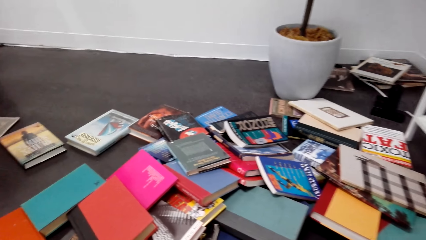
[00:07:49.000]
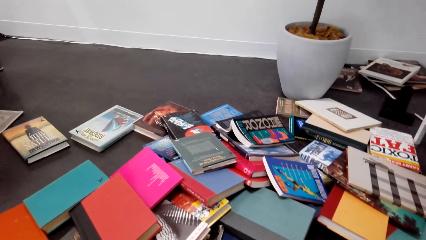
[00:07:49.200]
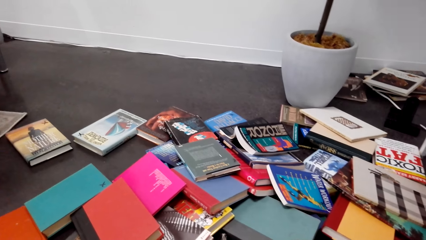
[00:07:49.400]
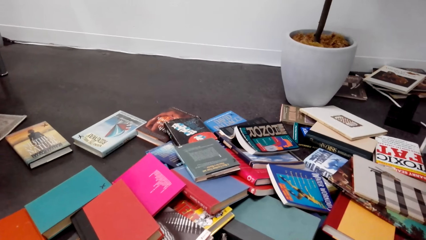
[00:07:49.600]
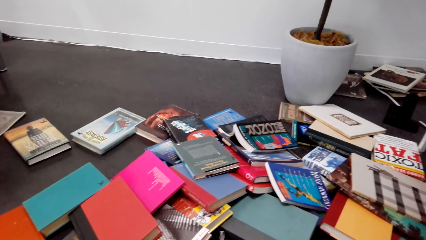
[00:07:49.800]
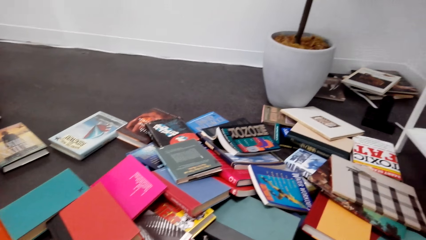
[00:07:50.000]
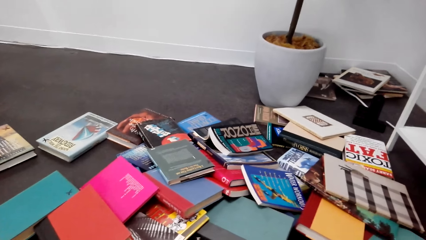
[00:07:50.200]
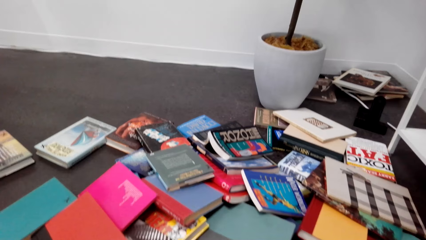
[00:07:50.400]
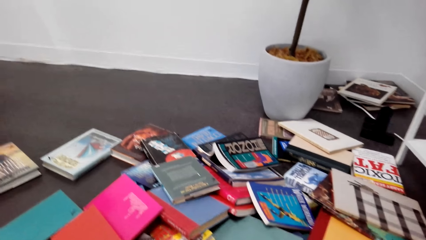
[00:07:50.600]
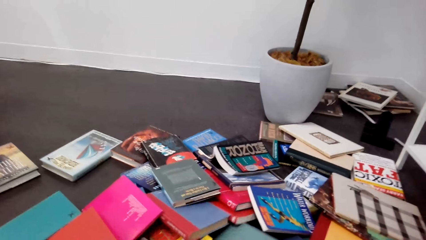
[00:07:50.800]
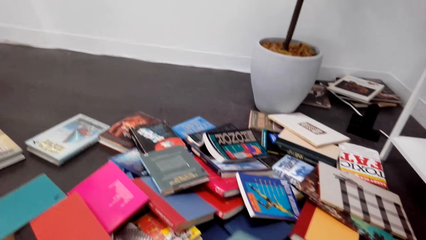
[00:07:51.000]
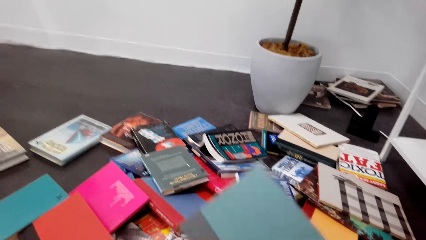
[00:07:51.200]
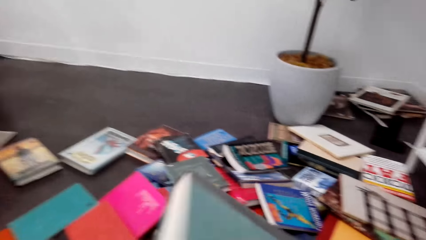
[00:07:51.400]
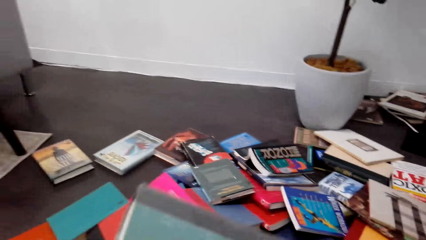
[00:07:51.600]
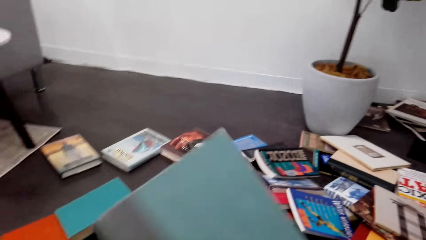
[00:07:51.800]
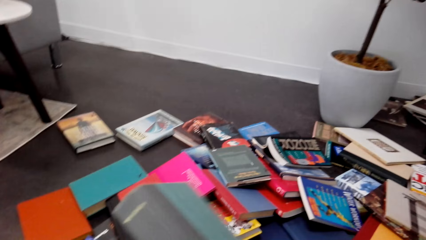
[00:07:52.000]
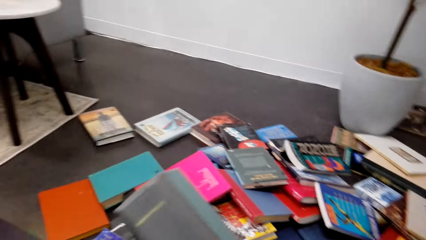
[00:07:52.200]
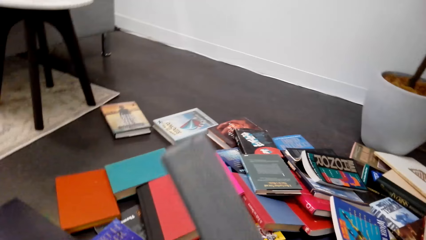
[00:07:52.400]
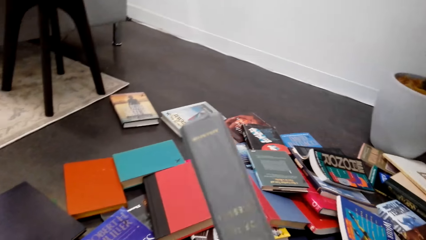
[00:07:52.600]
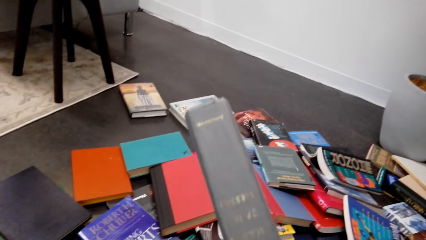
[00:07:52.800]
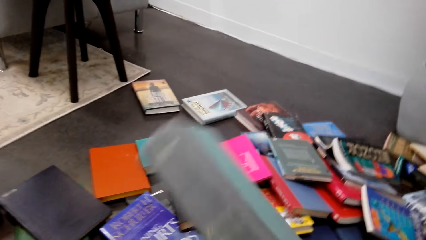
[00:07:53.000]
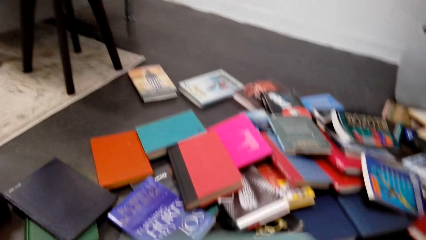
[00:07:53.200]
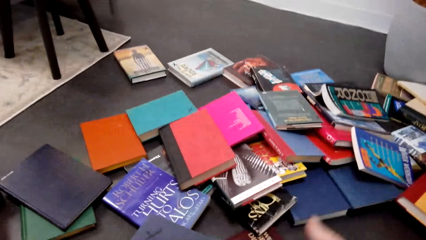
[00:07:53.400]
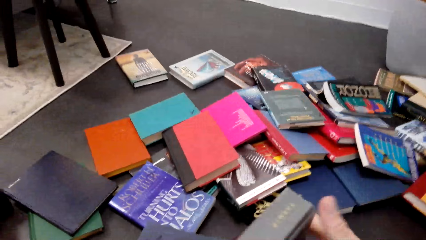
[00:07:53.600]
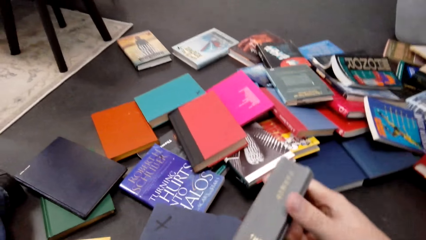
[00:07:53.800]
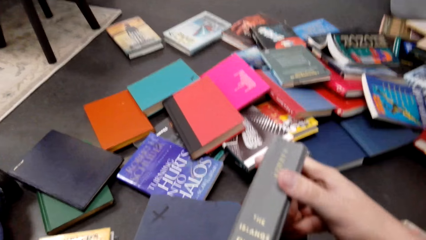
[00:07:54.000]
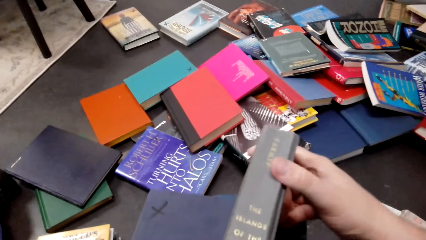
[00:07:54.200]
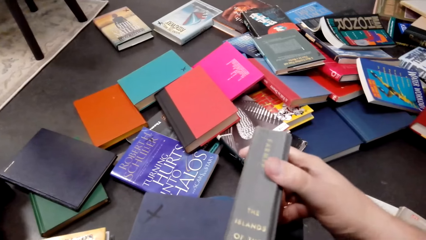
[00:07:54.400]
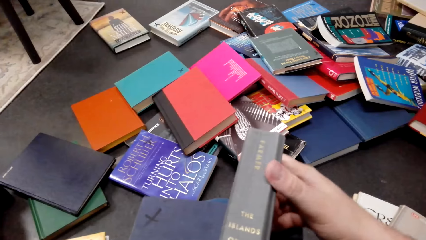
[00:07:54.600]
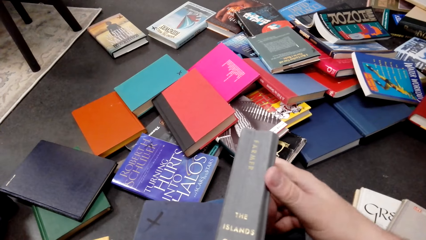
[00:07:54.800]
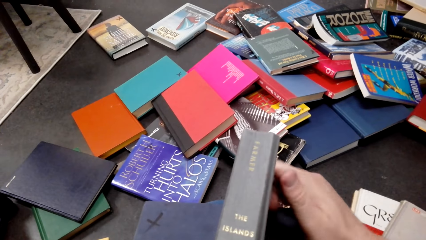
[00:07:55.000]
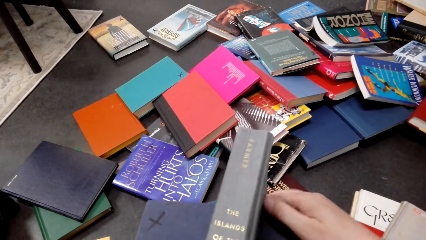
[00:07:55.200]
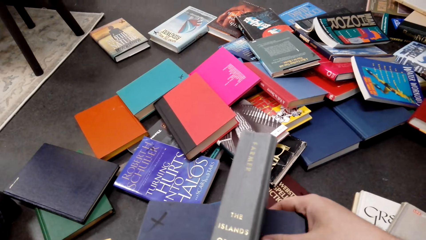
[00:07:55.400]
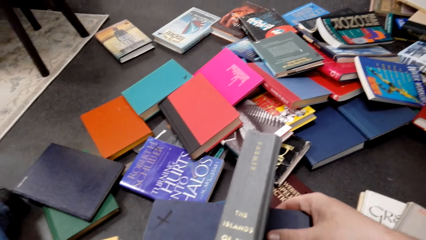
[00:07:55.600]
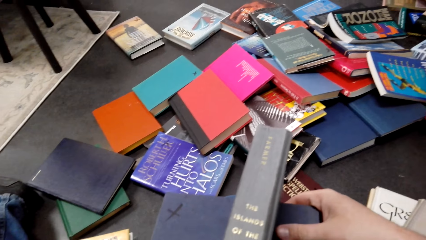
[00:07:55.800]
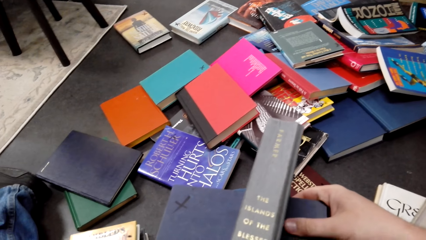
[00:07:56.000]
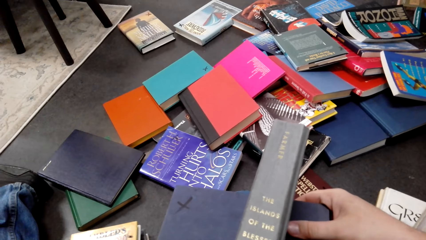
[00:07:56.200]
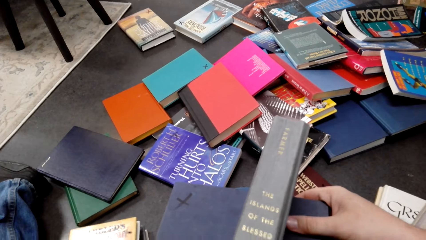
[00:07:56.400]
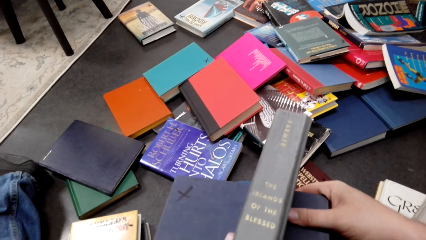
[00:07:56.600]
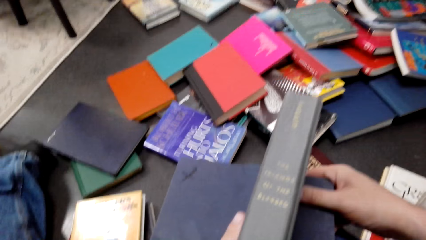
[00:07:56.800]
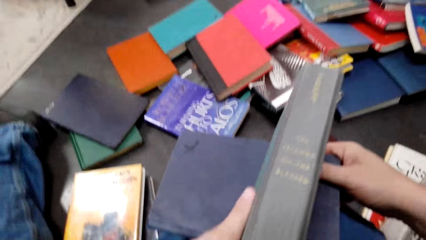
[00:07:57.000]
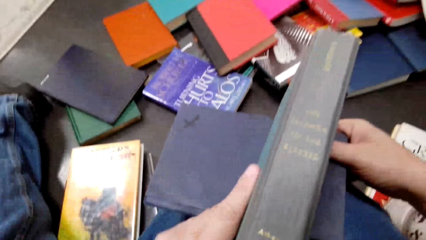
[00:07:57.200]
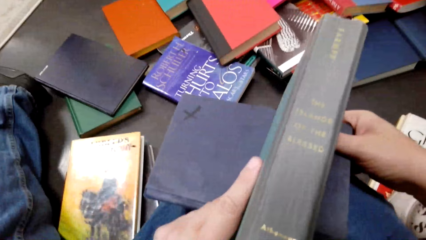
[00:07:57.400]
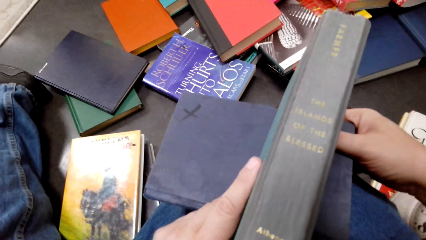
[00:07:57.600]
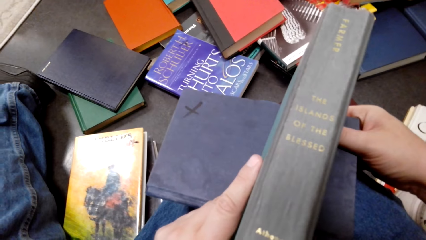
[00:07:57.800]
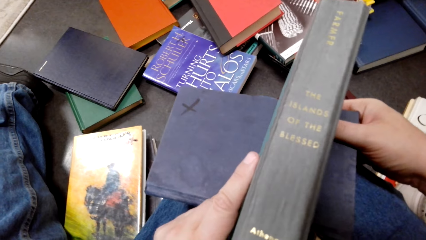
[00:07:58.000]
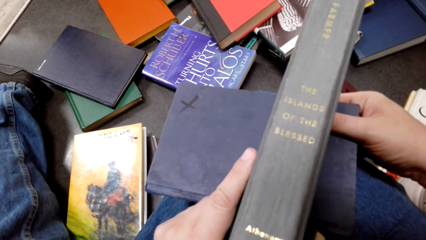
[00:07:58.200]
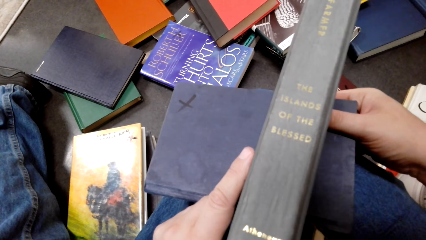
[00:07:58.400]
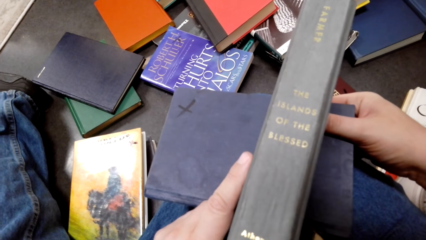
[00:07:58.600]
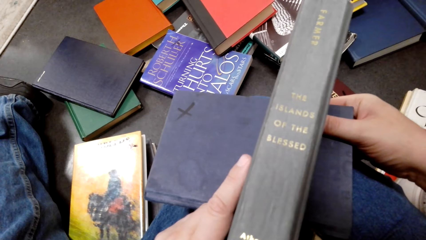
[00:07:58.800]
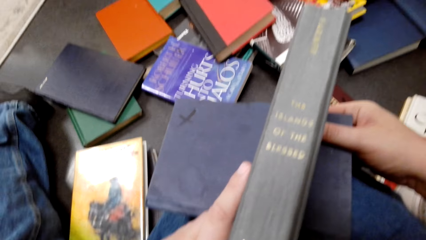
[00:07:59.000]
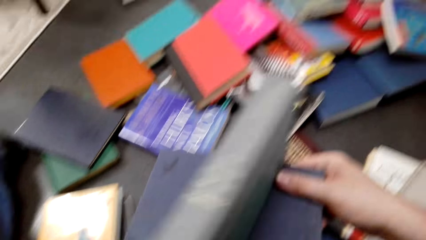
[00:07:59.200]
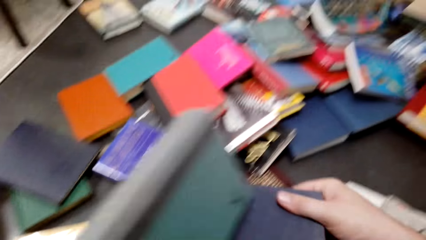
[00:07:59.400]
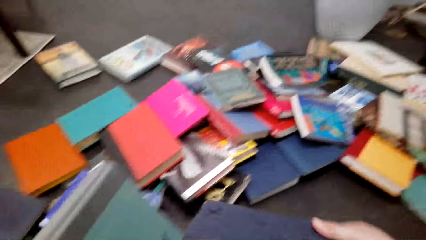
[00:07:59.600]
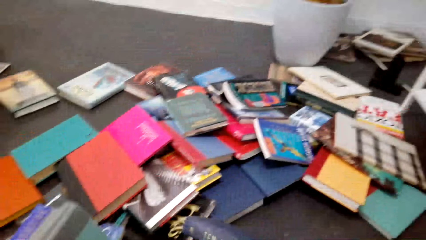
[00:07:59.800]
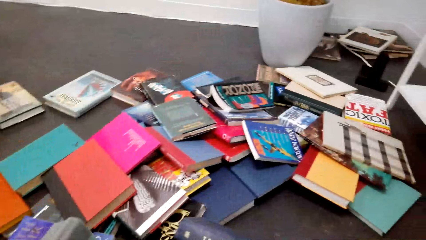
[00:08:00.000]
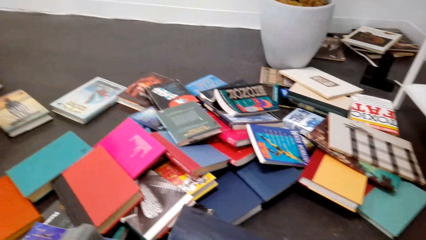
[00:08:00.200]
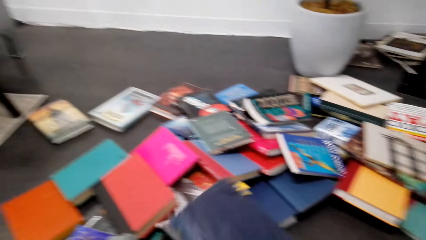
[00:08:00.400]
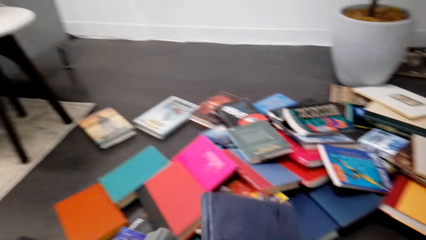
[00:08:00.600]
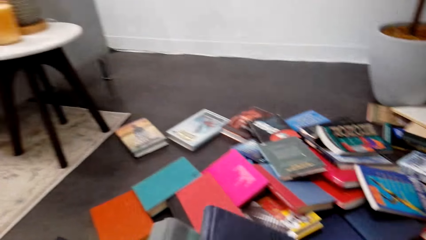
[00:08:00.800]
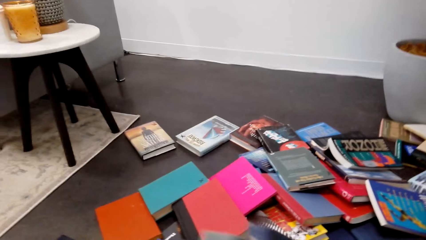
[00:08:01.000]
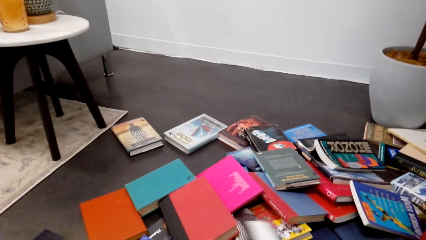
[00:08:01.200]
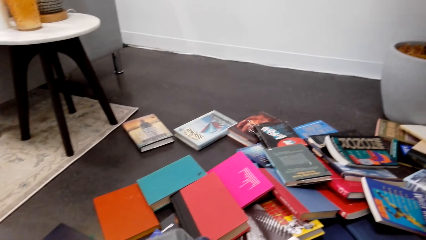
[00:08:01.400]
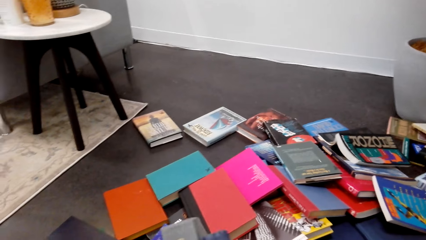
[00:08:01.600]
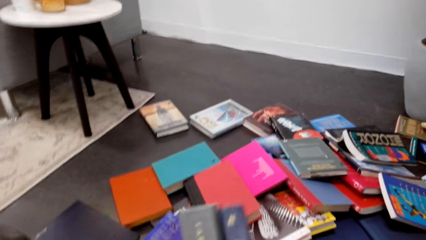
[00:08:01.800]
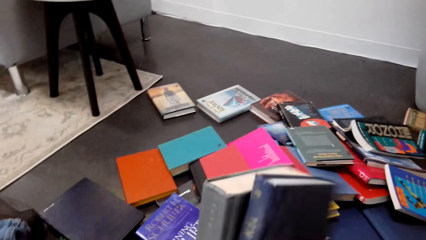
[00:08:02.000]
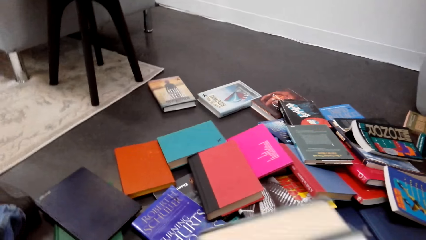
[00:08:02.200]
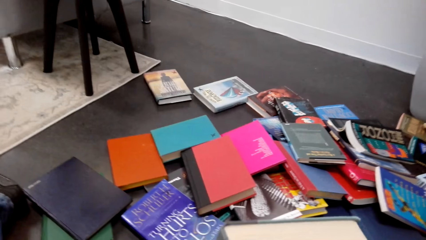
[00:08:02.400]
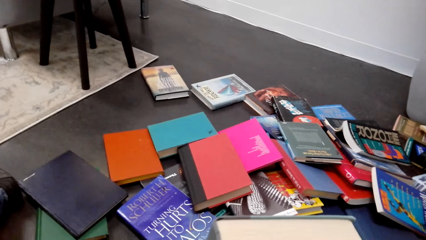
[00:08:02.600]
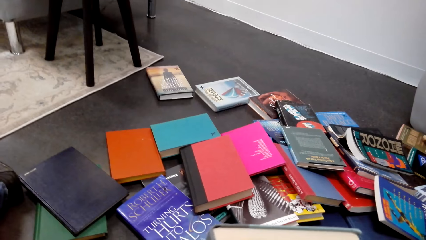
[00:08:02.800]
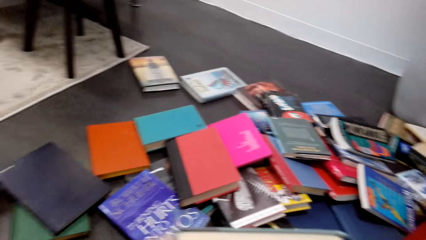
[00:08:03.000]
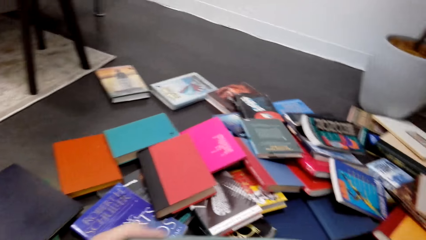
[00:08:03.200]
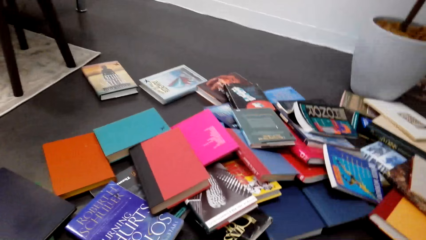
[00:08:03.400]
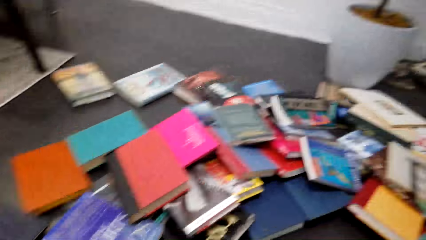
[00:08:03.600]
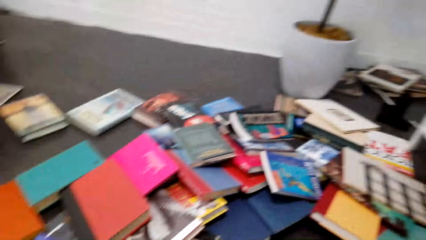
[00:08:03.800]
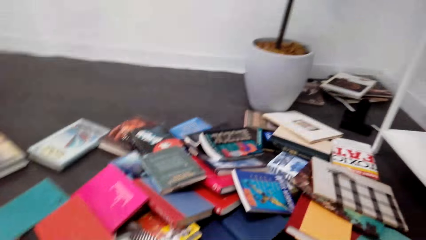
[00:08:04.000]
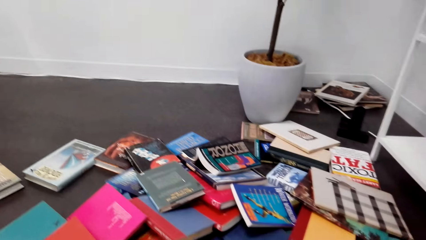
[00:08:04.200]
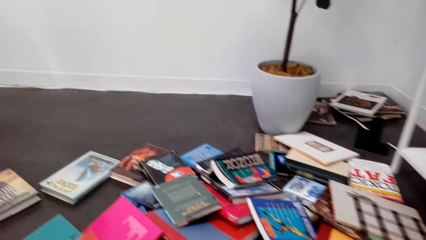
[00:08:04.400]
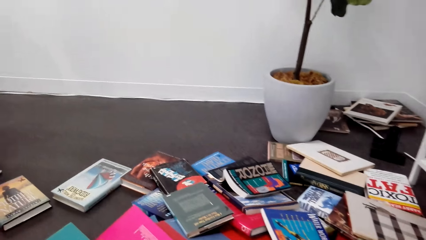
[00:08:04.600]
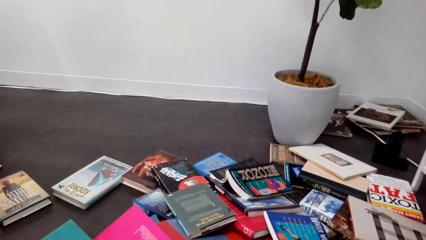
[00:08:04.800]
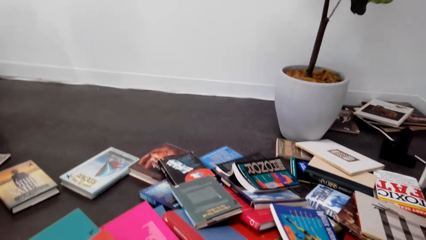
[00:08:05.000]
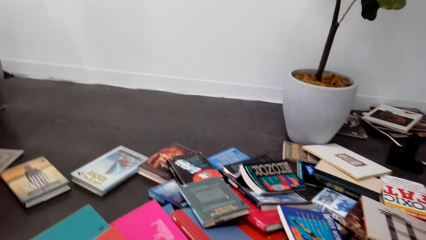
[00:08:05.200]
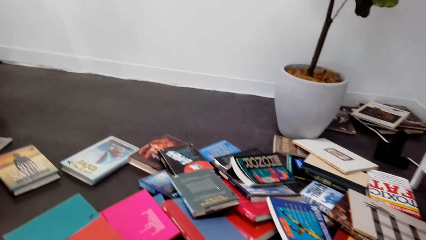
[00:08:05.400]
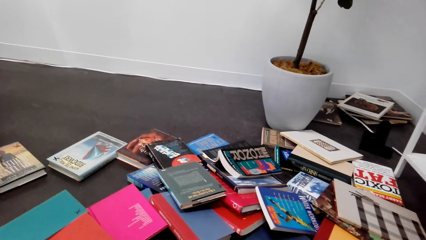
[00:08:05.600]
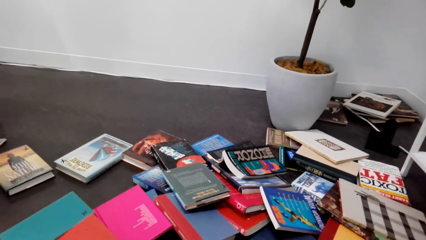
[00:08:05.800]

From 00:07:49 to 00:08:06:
The camera wearer picks a book from the floor. They hold the books. They pick a book. They pick a book again.
